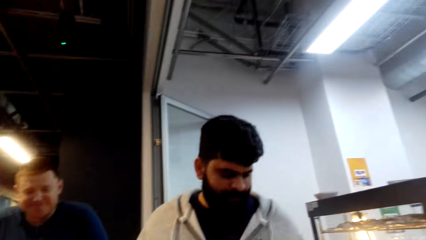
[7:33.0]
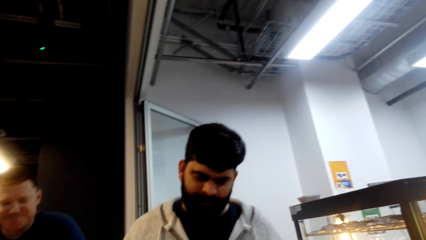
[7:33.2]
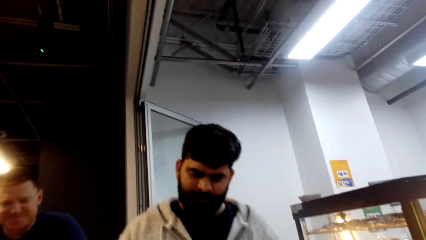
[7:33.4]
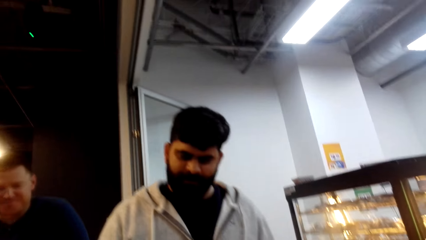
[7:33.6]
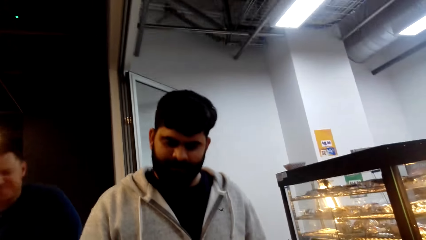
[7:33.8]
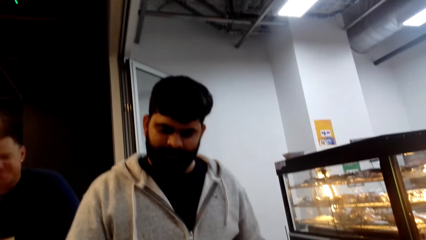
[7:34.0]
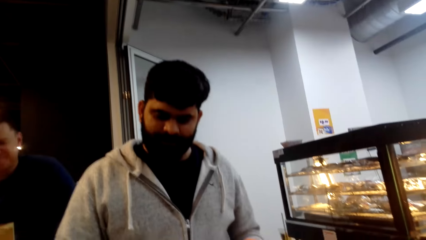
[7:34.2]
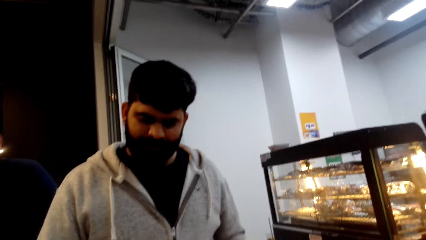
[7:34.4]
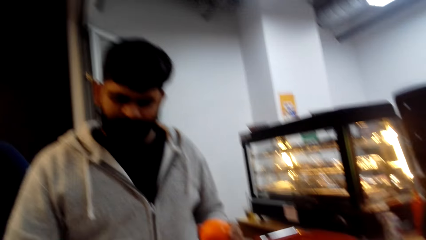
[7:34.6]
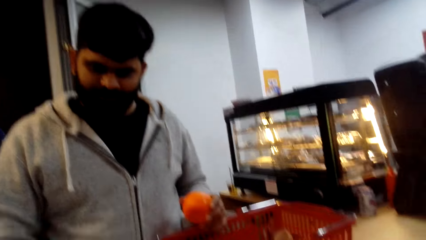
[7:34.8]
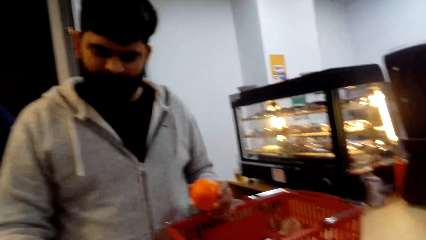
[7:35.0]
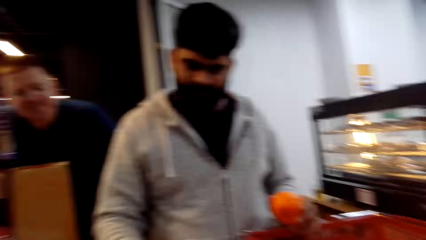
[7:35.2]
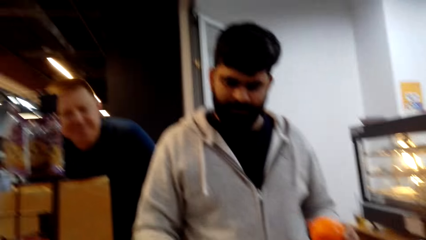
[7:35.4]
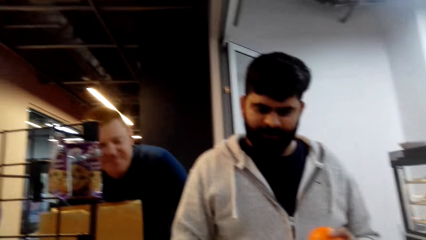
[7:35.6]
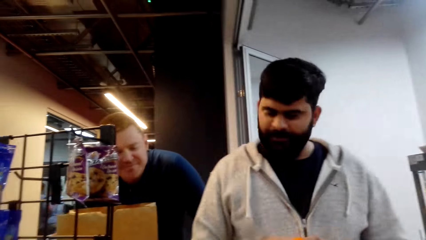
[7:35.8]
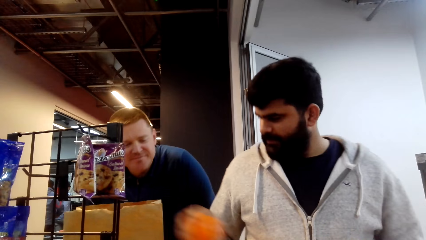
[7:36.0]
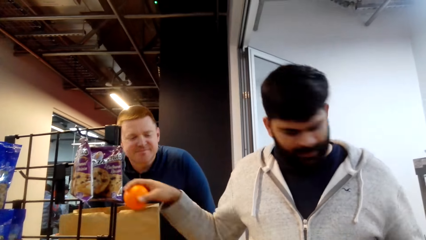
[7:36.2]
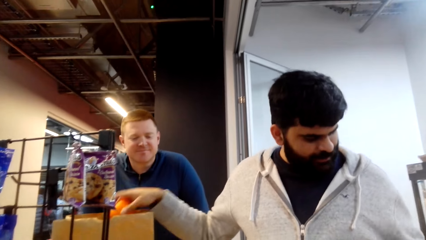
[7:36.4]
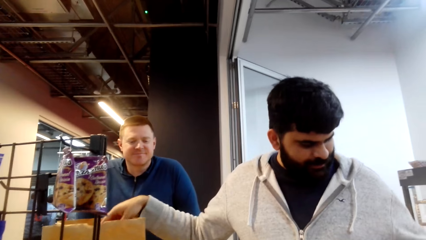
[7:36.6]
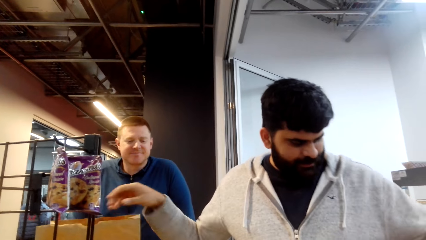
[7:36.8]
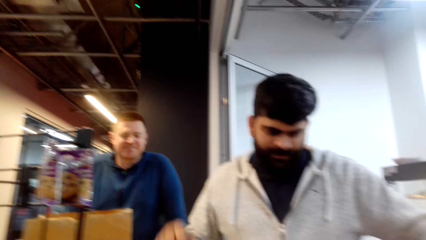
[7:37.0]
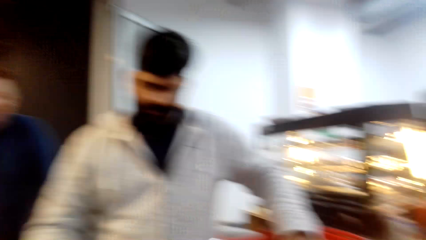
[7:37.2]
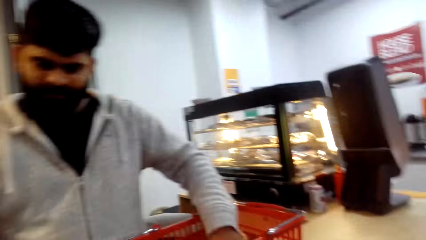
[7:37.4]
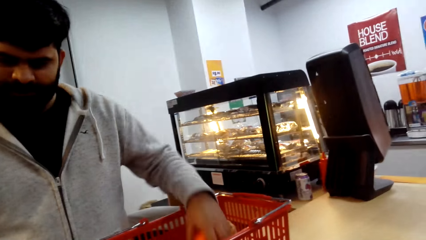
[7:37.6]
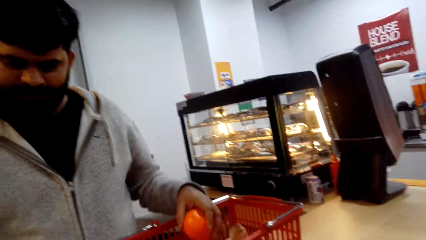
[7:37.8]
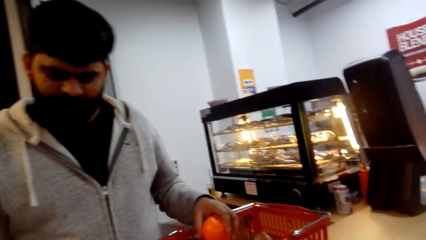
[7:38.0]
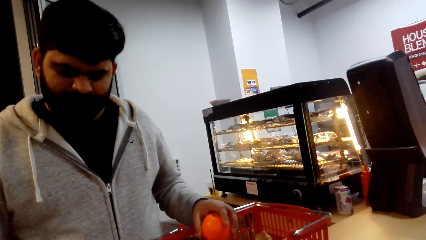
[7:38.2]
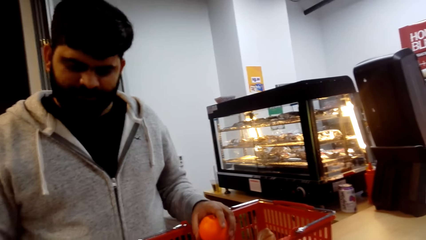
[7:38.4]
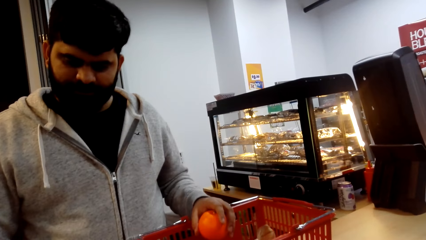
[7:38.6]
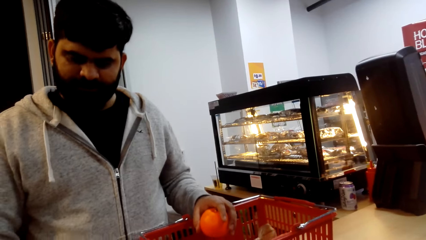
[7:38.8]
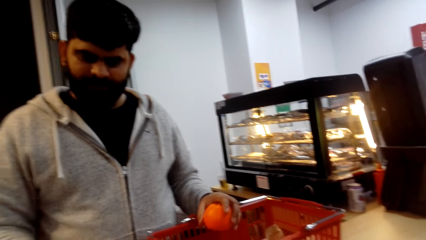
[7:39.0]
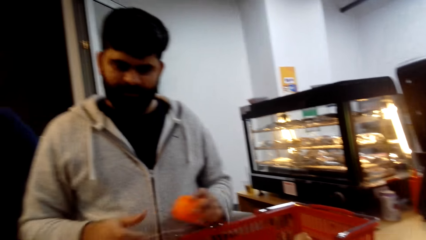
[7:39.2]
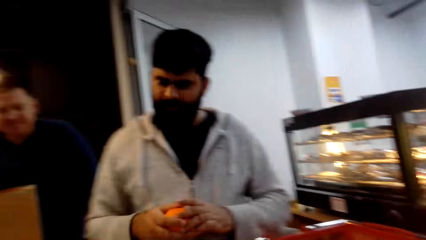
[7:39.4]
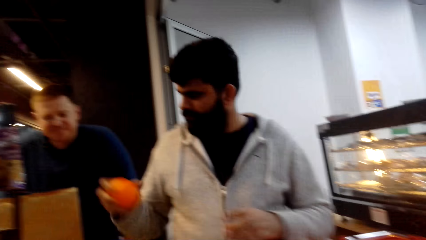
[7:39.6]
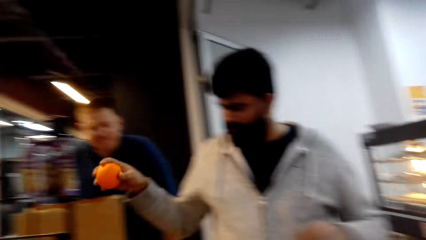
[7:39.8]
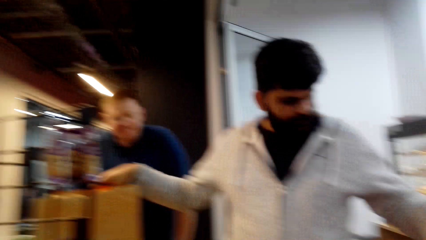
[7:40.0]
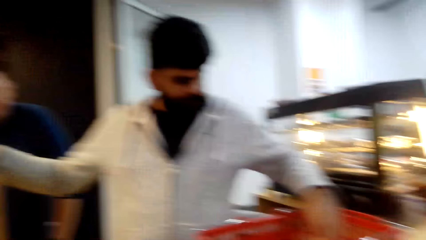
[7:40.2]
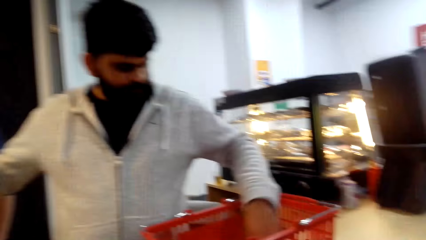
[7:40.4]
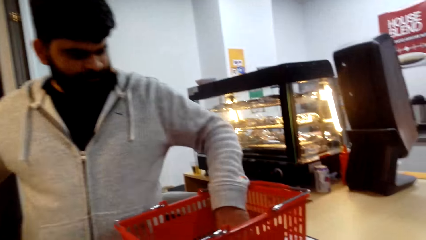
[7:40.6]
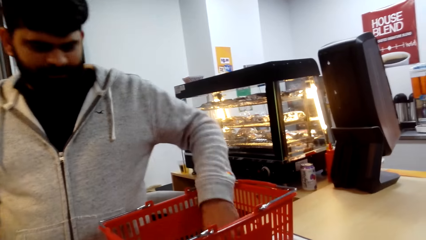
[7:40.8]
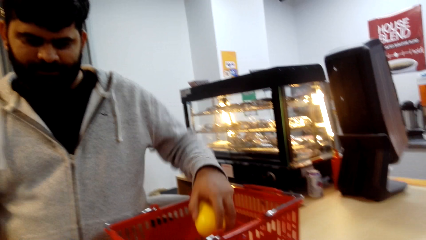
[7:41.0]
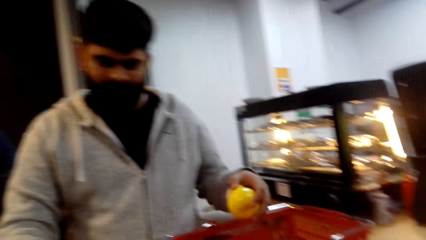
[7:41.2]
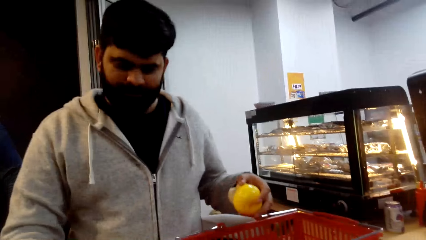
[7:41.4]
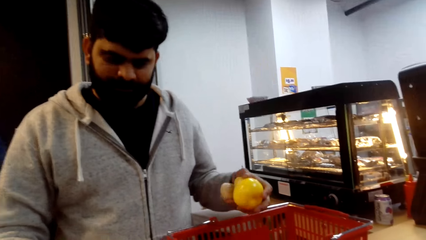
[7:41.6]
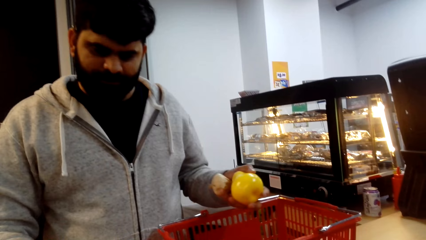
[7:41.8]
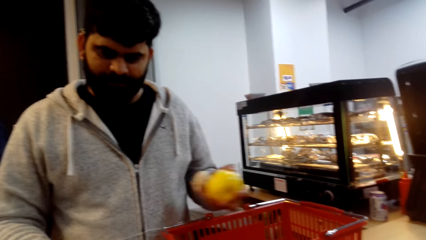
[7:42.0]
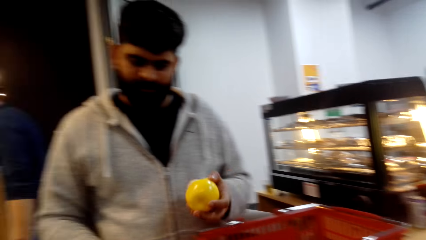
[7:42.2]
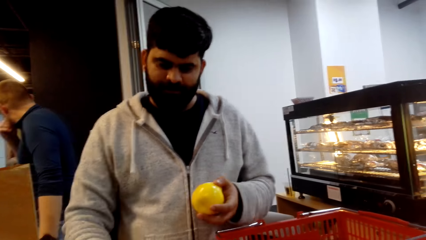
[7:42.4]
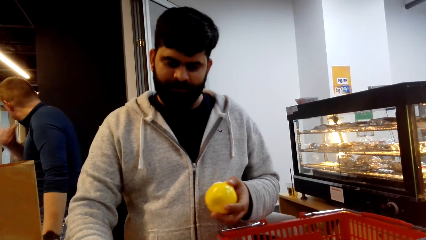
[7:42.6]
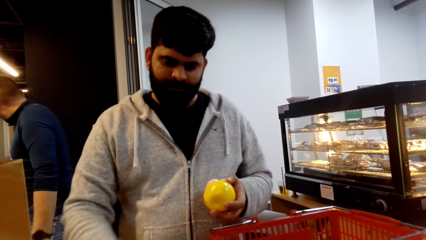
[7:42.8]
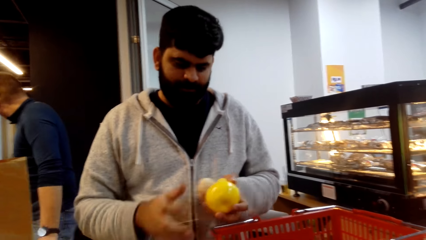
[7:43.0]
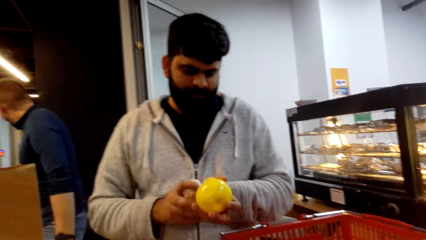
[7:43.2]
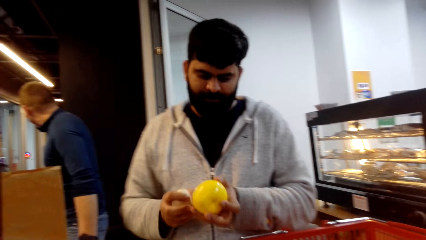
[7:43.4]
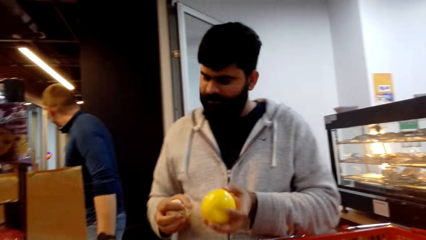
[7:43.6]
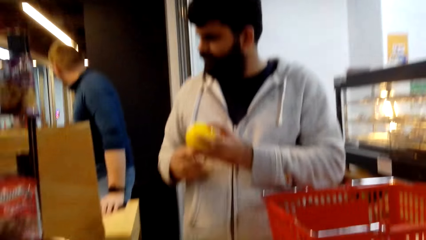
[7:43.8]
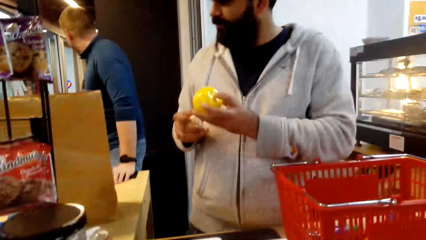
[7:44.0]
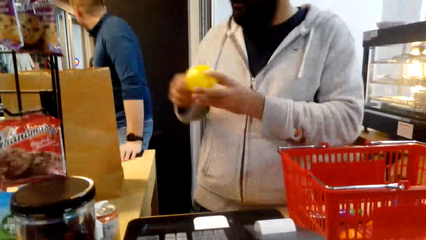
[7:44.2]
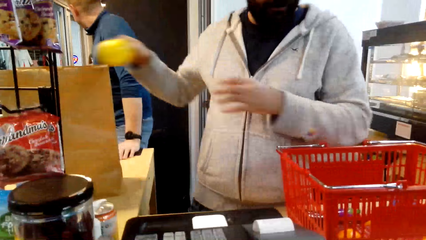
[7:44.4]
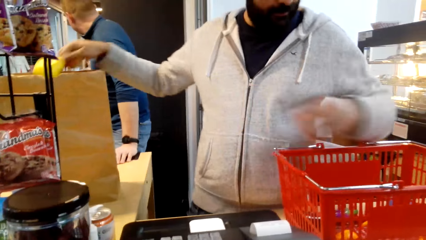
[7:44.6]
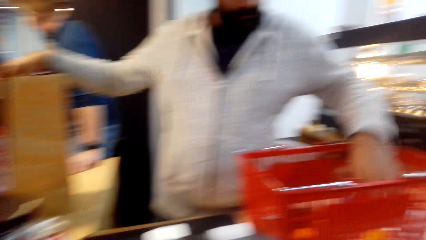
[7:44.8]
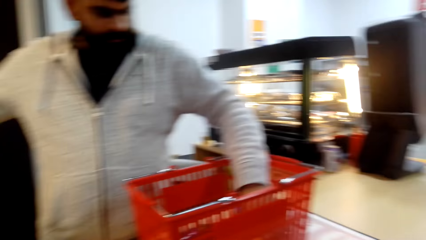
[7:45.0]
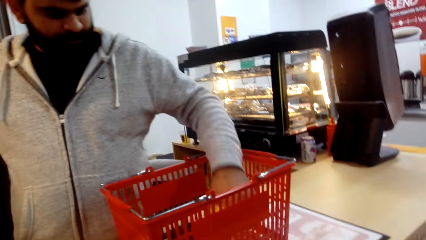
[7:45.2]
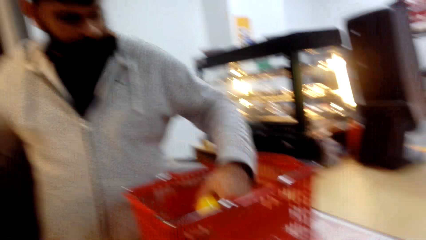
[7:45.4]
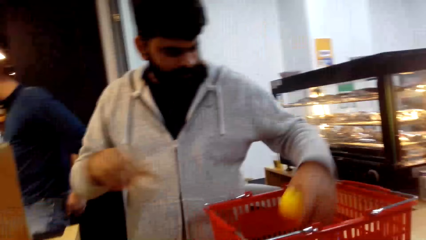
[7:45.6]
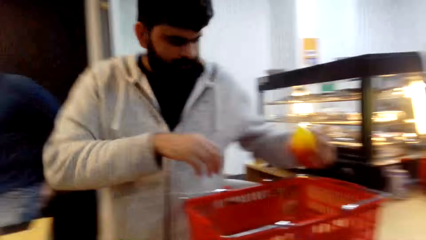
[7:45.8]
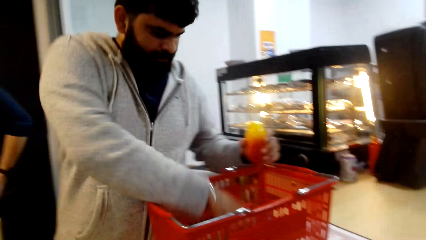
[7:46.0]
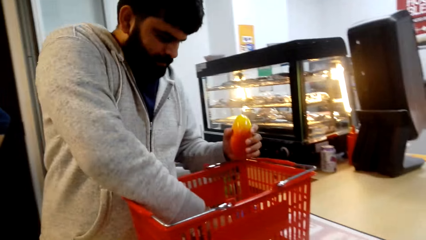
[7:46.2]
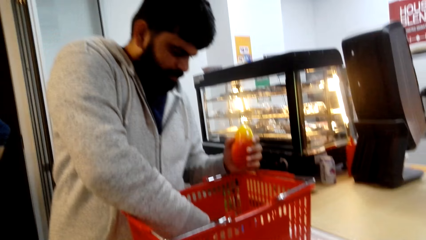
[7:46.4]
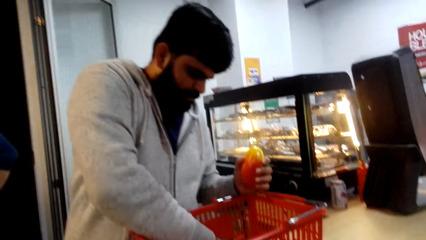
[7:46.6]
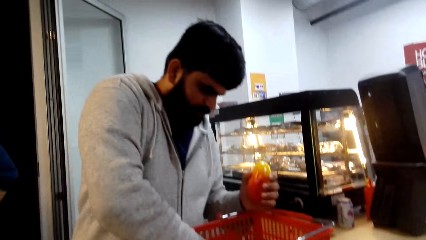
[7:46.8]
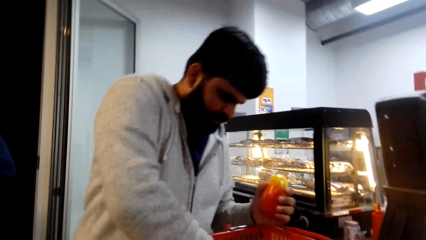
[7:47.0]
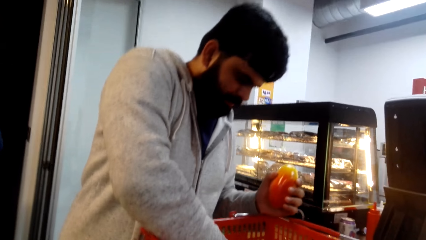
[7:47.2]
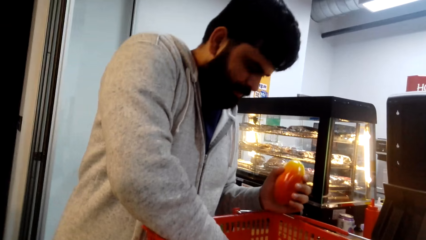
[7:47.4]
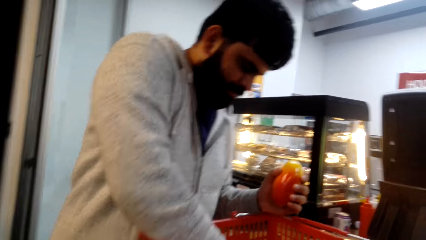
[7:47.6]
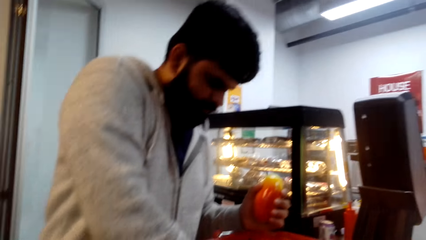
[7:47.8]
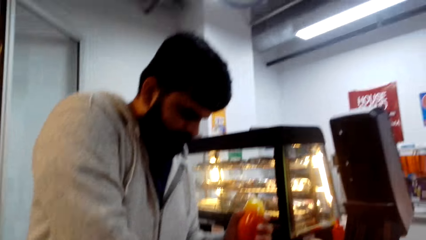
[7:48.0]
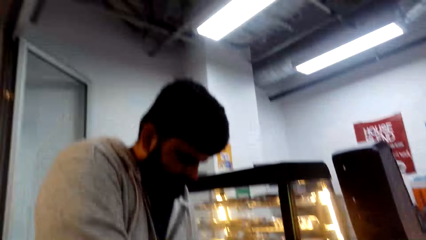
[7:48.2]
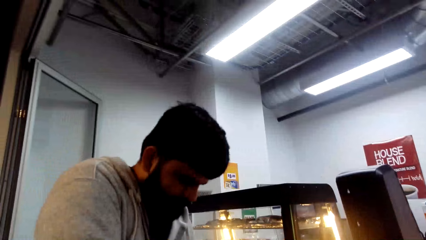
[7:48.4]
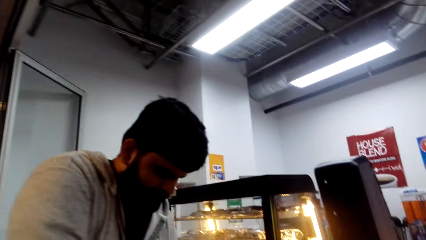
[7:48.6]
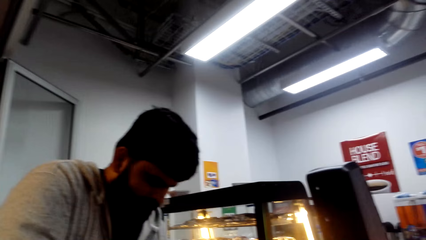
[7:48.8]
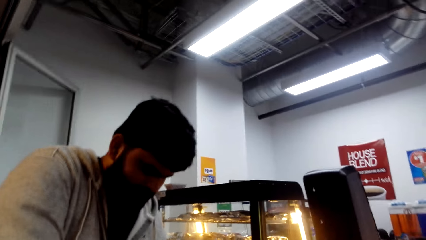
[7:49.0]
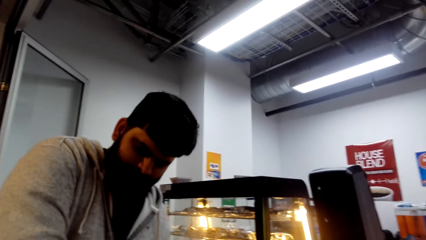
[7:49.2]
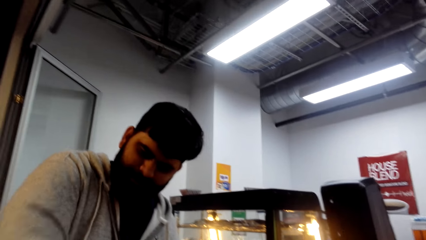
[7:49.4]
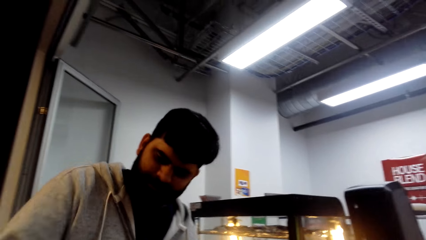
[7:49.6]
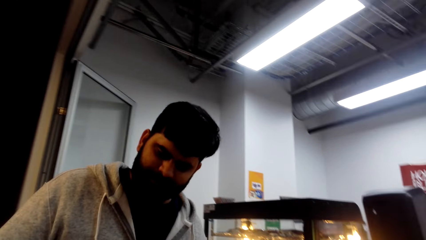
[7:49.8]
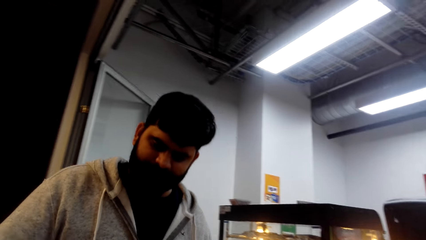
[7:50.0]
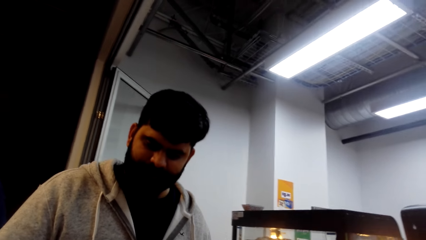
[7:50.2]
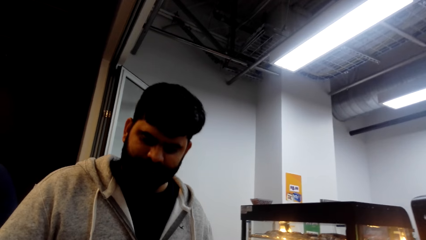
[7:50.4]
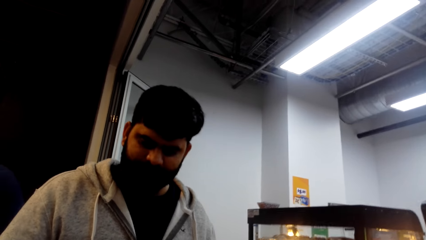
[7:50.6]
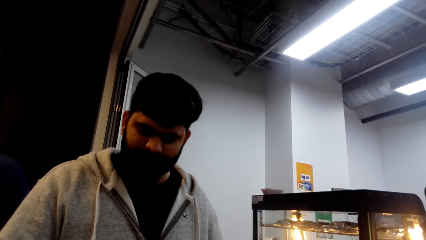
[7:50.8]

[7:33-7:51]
A cashier places the tomato in the shopping bag. The cashier presses the cash register. The cashier places an orange in the shopping basket. The cashier picks an orange from the basket. The cashier presses the cash register. The cashier places an orange in the shopping basket. The cashier picks the foodstuff from the basket and presses the cash register. The cashier places the foodstuff in the shopping bag. The cashier picks the foodstuff from the basket and holds the mango in the hand. The cashier presses the cash register.
